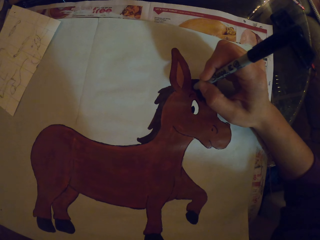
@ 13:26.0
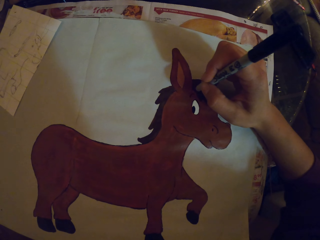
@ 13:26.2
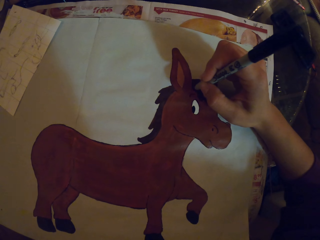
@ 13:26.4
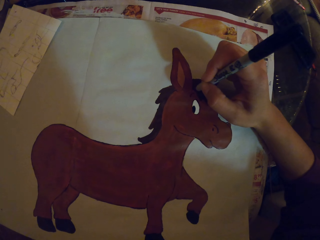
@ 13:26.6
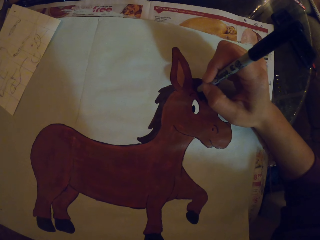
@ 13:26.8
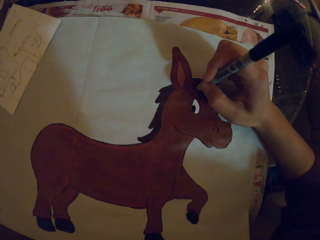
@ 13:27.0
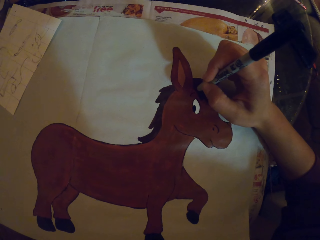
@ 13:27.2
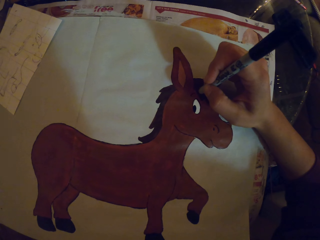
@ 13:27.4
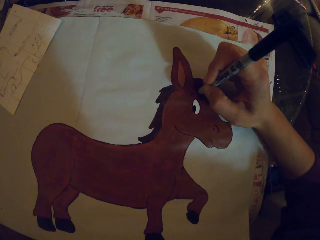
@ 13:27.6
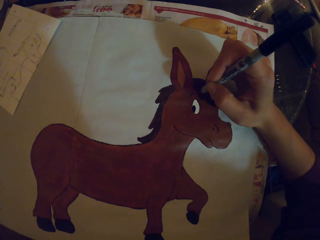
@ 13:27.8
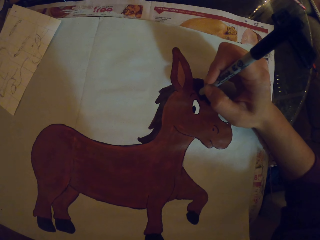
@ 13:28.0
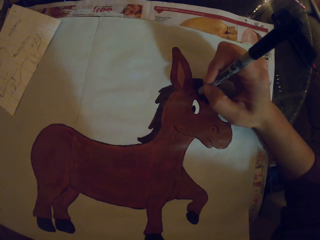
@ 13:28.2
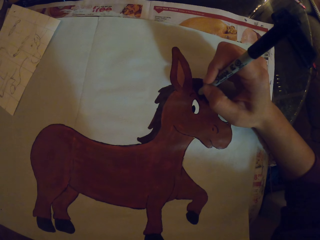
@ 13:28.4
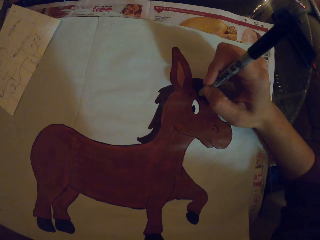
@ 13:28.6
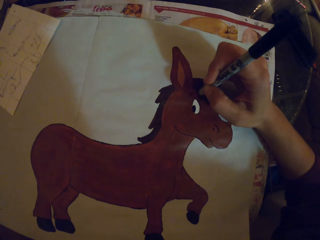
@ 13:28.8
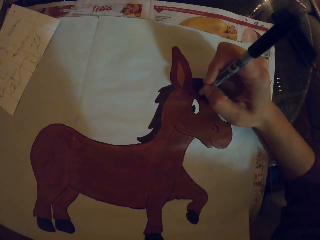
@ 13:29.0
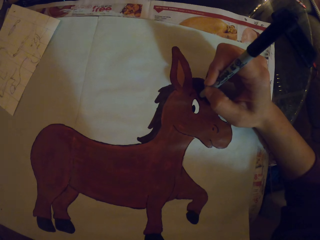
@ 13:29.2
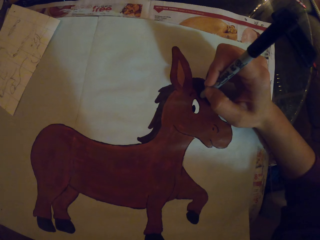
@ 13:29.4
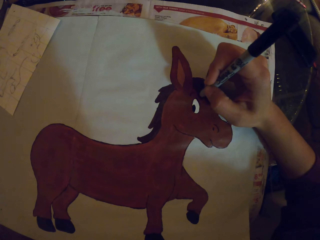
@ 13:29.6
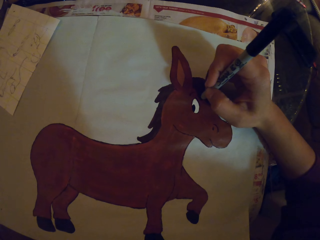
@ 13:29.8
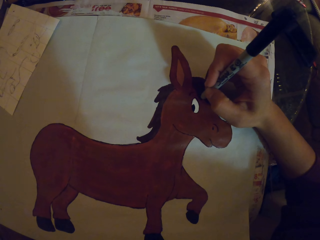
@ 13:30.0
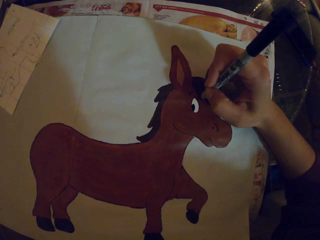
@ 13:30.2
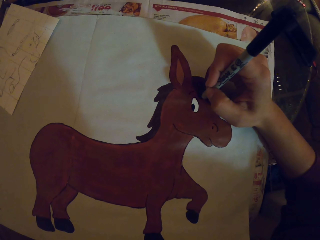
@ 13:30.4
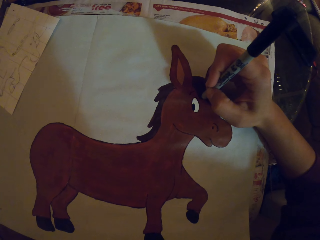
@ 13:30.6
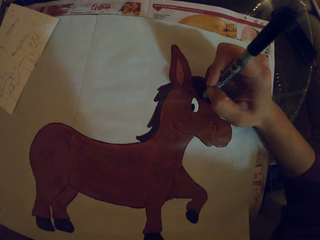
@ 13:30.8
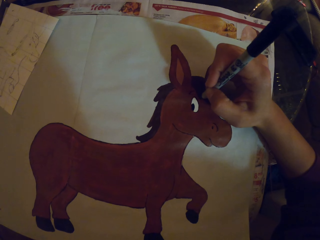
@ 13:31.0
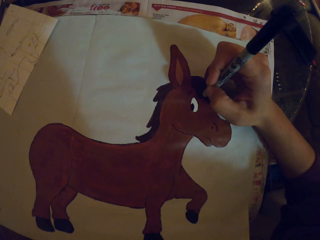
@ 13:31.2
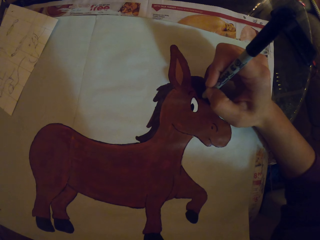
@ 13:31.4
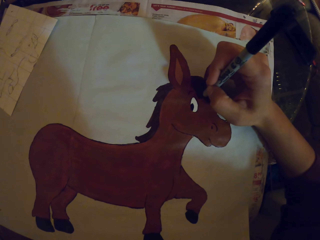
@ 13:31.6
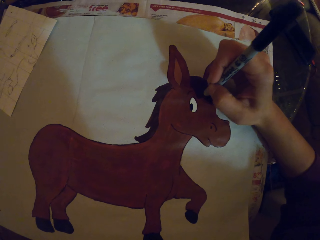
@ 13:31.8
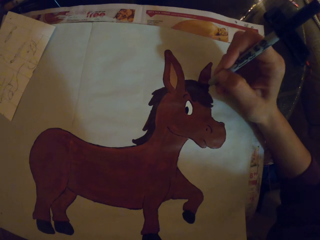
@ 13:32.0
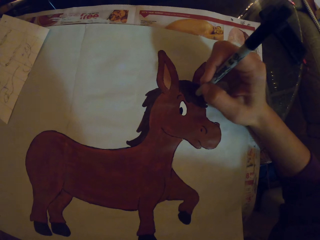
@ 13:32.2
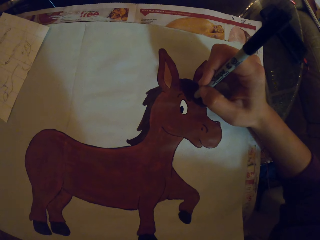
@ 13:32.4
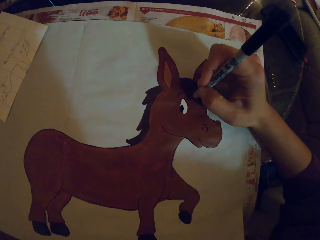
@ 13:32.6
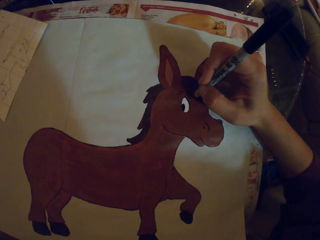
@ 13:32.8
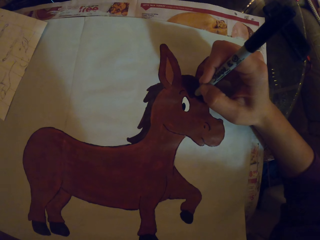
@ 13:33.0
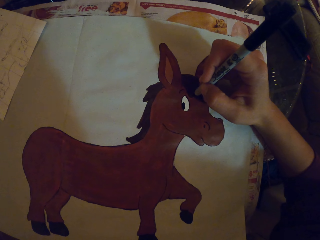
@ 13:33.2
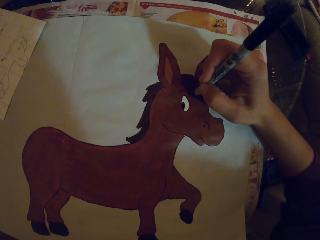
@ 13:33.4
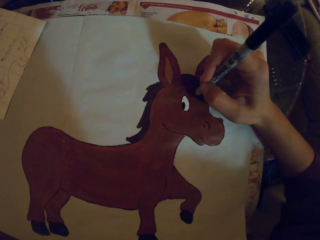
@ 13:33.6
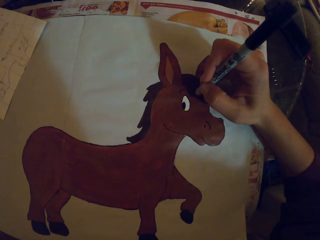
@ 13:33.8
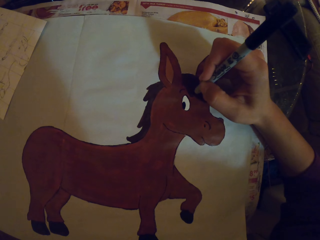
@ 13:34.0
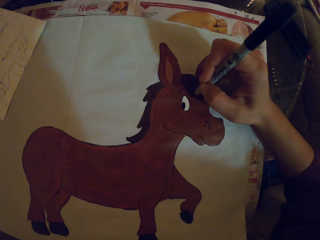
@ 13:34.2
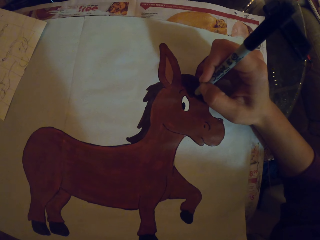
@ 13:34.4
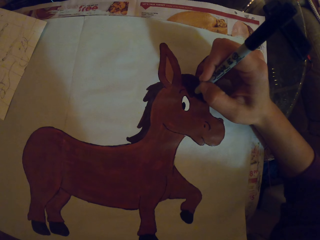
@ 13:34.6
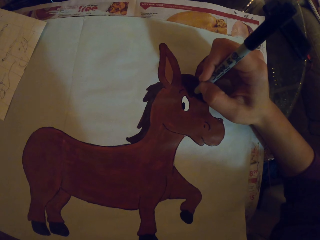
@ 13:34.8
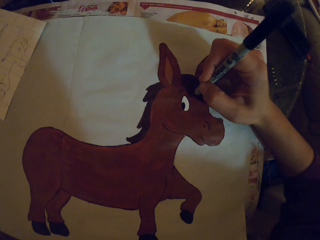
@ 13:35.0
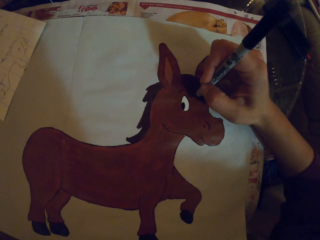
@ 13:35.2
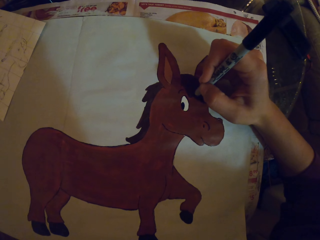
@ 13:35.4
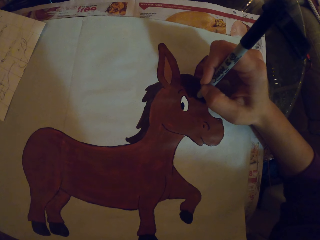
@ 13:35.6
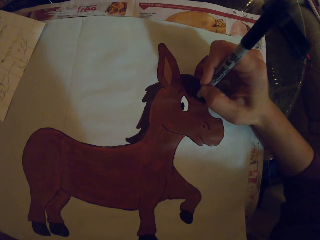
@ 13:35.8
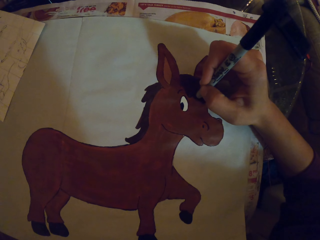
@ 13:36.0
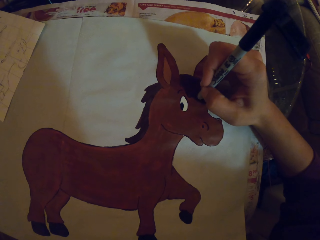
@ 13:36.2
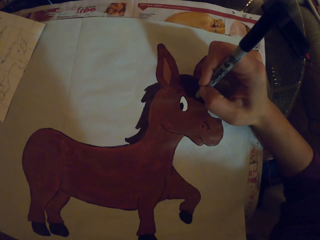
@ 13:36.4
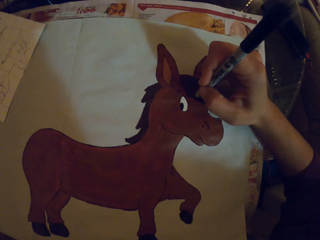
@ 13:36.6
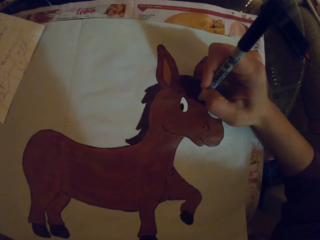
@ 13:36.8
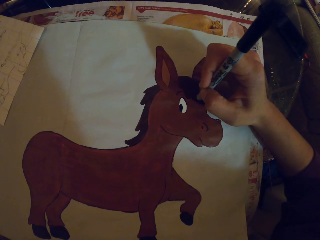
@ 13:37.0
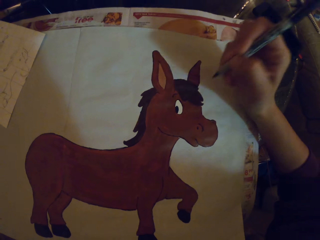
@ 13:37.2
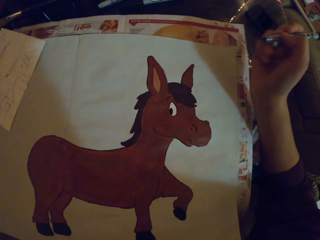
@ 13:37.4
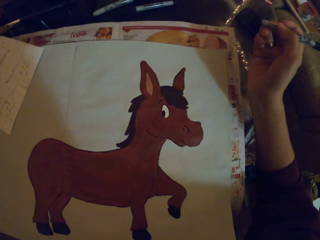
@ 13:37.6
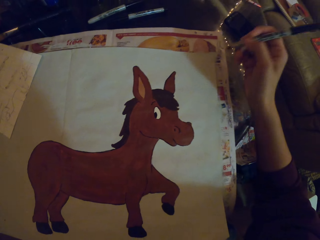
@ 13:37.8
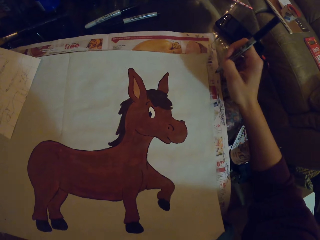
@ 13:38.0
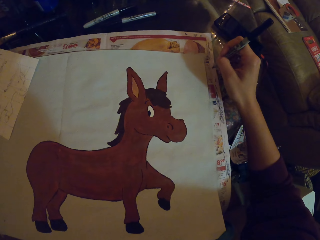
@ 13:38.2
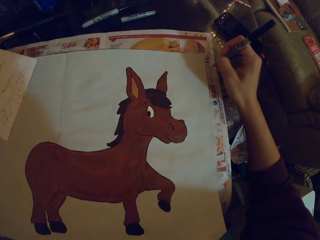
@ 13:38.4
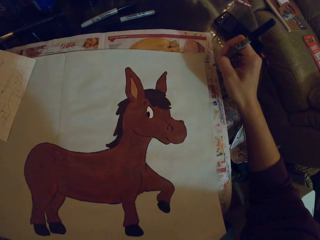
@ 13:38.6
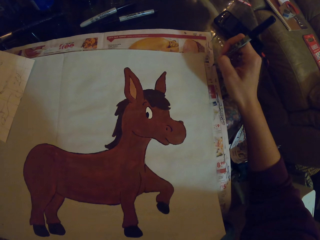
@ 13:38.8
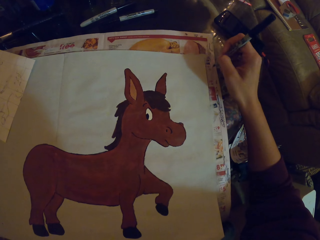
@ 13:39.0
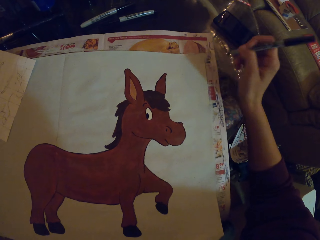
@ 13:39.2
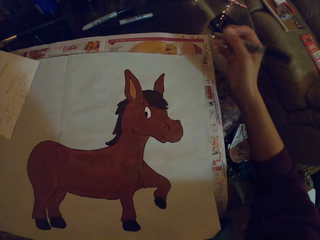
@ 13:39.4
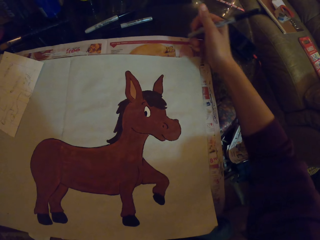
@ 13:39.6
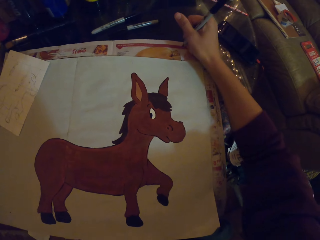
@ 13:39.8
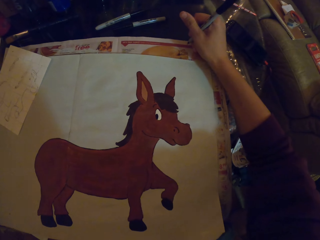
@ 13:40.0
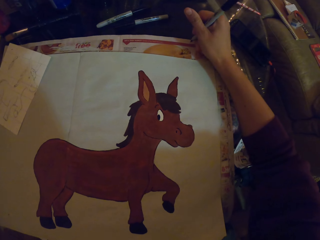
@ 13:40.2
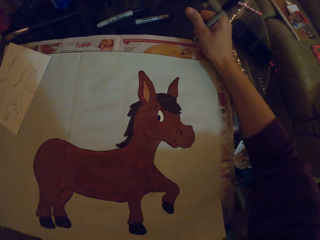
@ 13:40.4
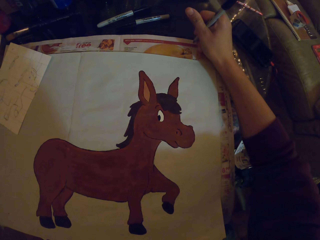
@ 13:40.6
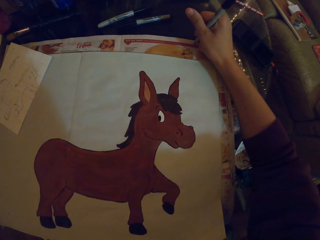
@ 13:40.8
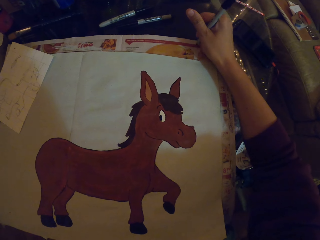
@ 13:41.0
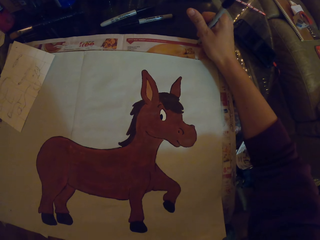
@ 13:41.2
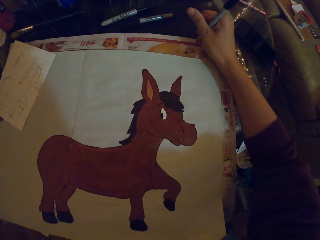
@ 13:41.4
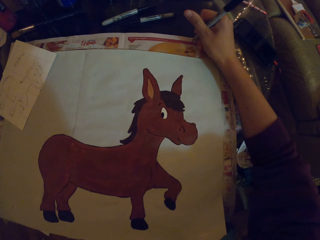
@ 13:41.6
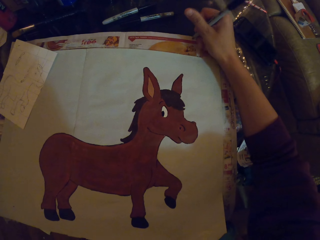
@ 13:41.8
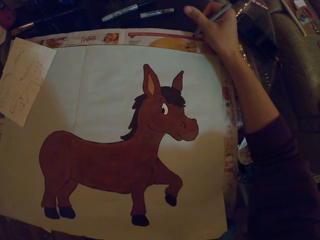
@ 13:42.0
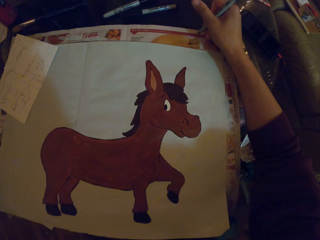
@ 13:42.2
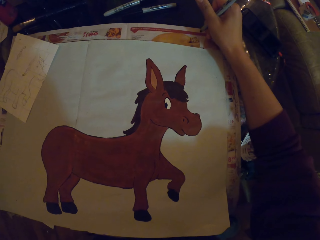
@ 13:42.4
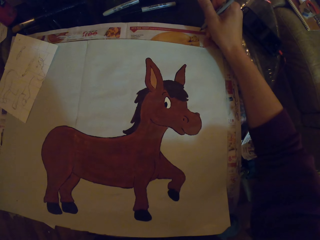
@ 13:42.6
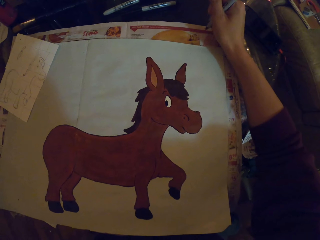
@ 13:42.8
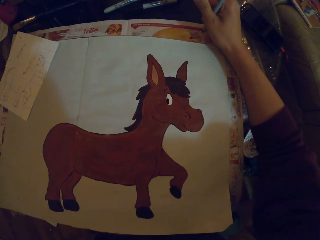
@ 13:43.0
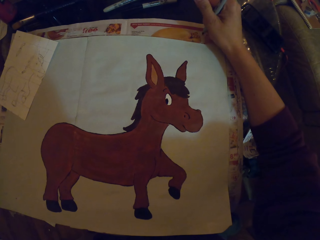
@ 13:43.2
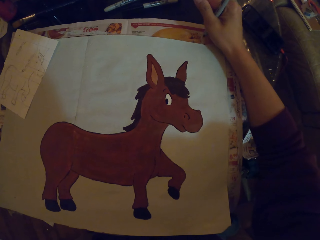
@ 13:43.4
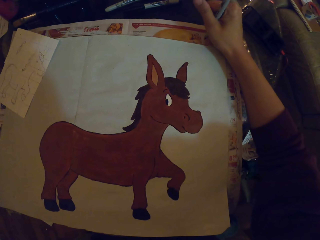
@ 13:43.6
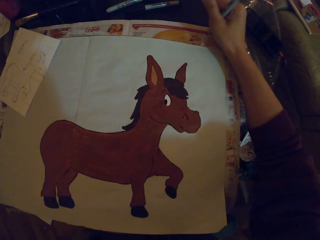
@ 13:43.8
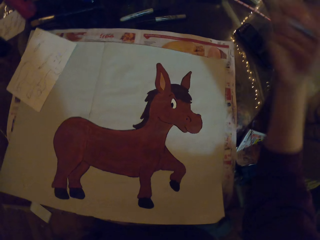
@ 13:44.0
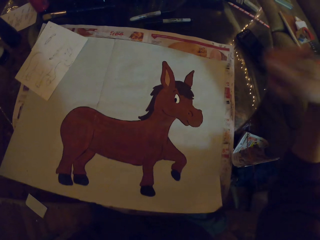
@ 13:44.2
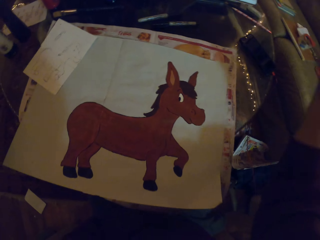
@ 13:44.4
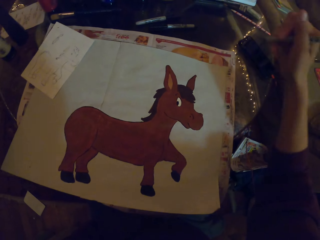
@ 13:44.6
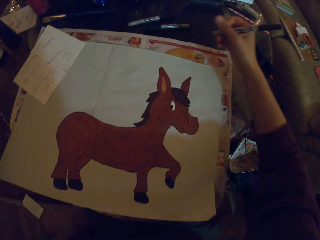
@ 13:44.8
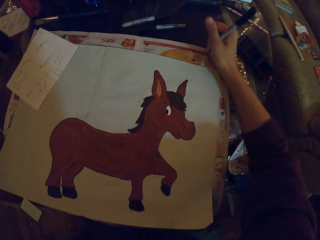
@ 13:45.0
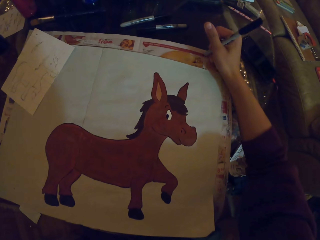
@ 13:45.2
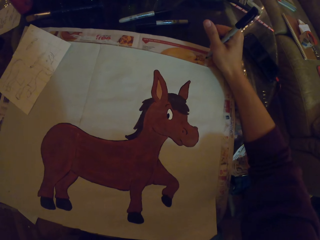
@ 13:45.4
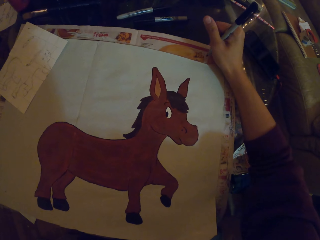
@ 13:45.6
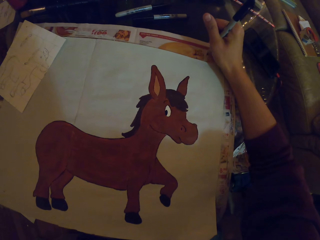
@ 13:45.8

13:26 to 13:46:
The camera wearer adjusts the painting pen. They paint. They adjust the painting pen. They try the painting pen. They write on paper. They adjust the painting pen. They try the painting pen. They write on the paper. They shake the painting pen. They shake their hand. They try the painting pen on the paper. They write at the side of the paper using a pen.

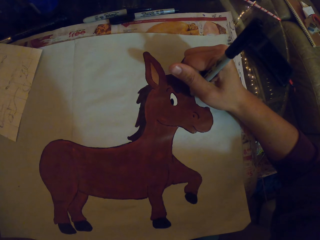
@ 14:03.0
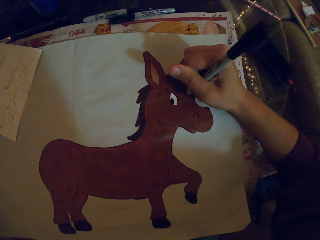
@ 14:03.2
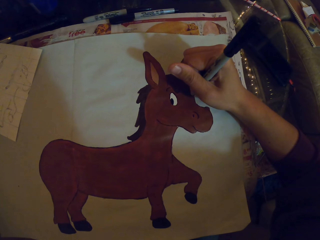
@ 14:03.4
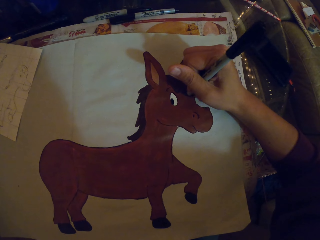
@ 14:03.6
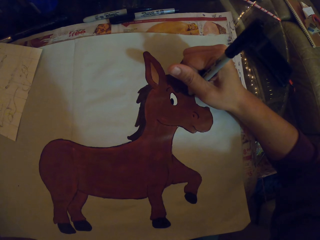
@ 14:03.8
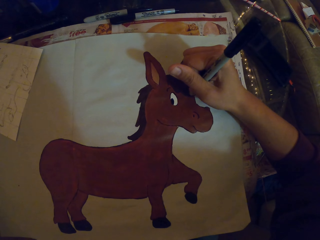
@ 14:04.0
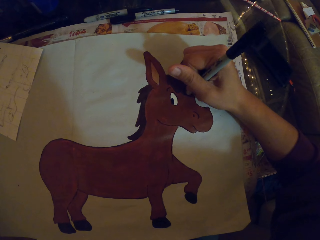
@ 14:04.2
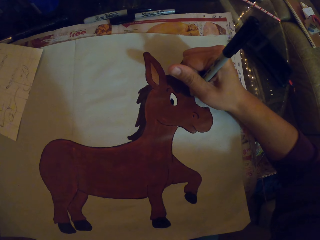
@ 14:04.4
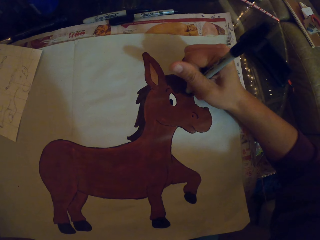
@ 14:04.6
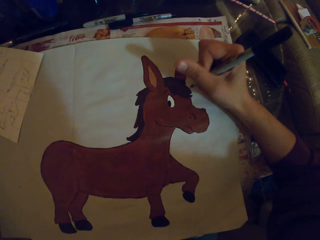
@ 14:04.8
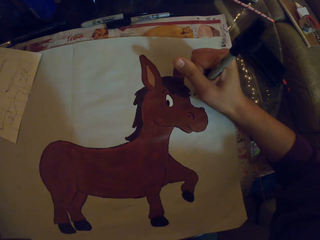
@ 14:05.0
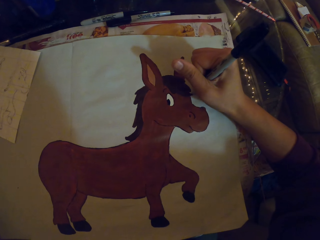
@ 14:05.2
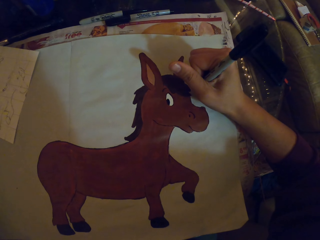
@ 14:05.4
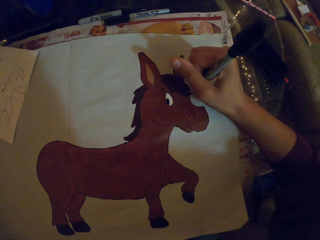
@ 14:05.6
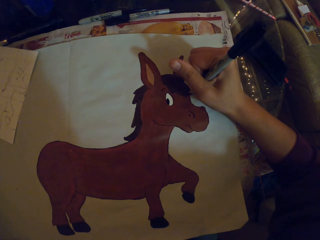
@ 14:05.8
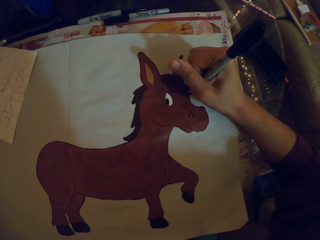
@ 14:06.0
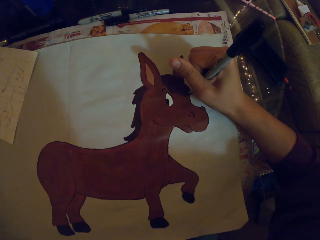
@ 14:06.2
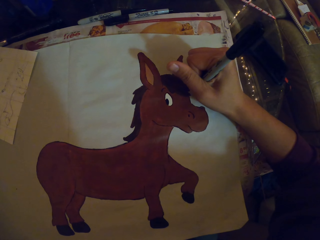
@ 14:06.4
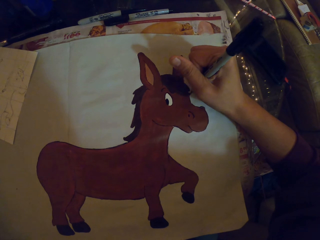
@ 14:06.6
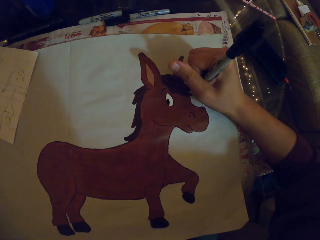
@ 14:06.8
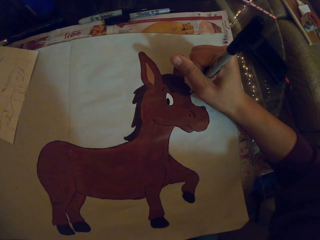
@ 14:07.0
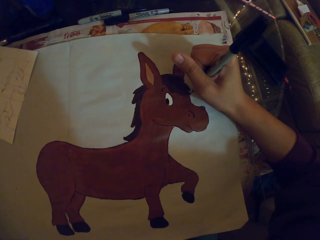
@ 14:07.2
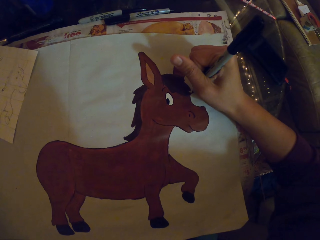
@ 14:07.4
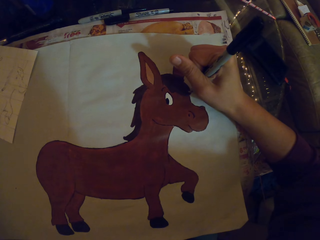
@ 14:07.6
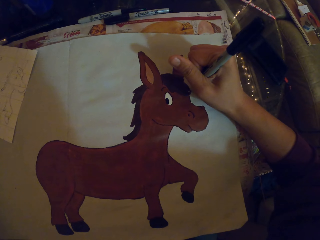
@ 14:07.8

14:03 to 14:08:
The camera wearer adjusts the painting pen. They paint.
